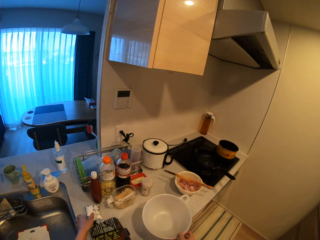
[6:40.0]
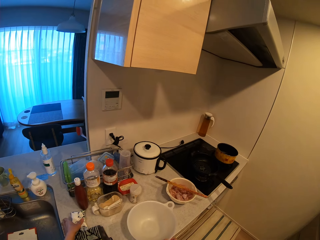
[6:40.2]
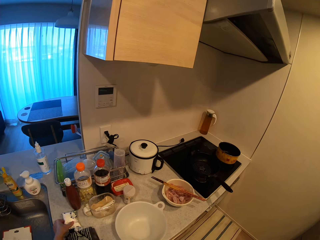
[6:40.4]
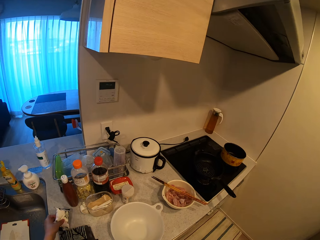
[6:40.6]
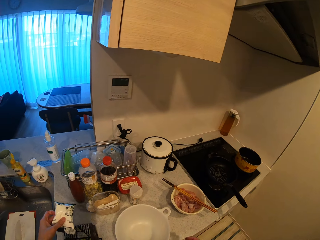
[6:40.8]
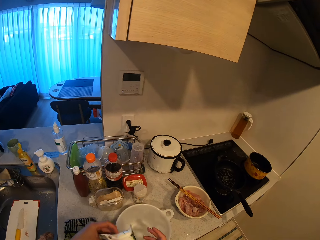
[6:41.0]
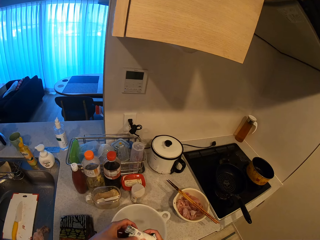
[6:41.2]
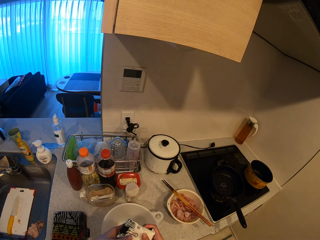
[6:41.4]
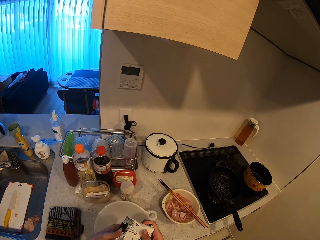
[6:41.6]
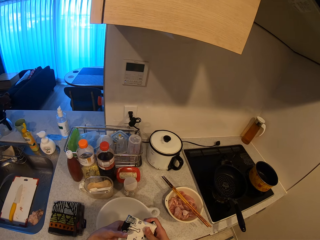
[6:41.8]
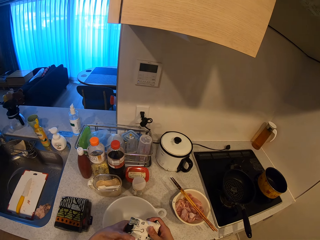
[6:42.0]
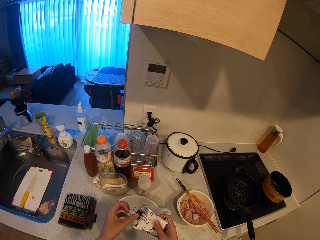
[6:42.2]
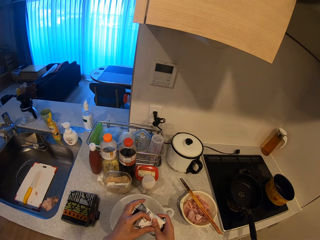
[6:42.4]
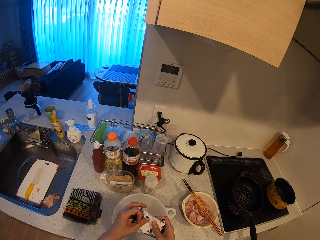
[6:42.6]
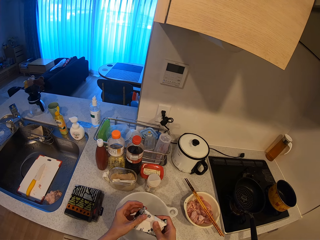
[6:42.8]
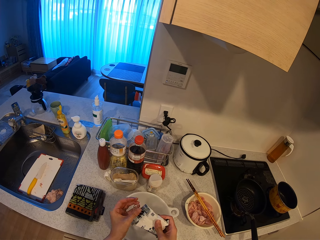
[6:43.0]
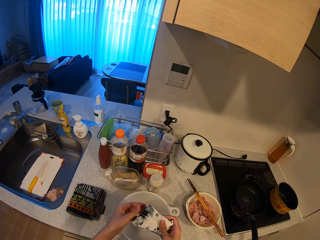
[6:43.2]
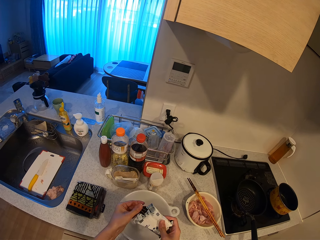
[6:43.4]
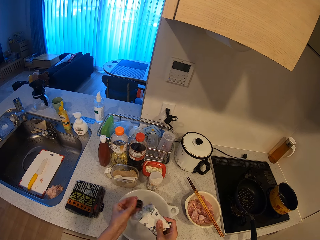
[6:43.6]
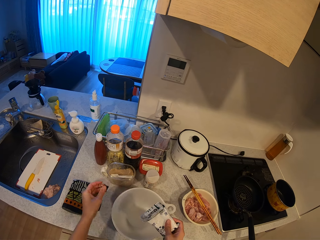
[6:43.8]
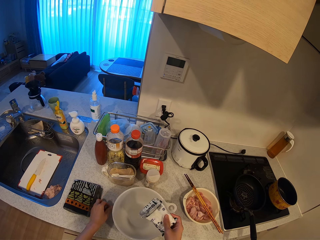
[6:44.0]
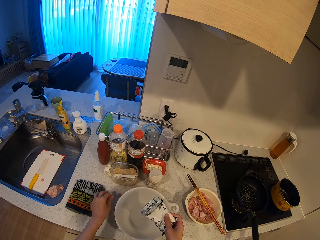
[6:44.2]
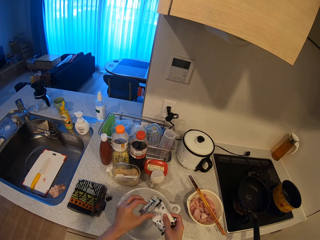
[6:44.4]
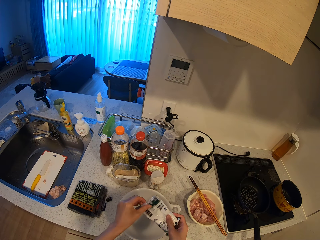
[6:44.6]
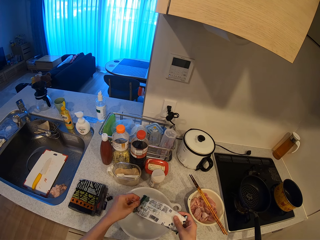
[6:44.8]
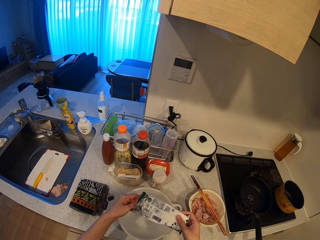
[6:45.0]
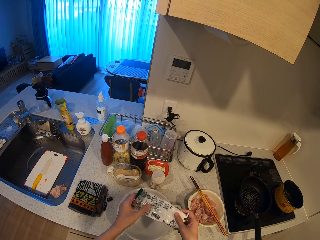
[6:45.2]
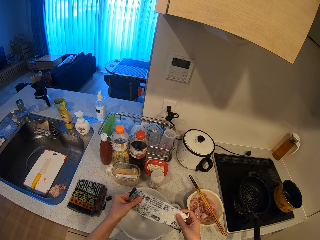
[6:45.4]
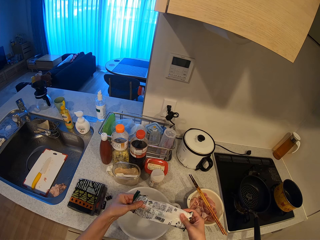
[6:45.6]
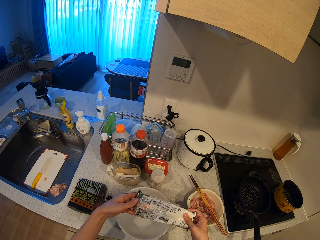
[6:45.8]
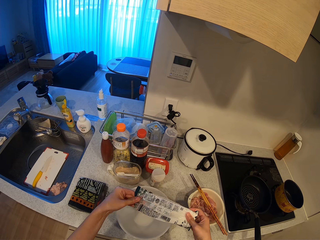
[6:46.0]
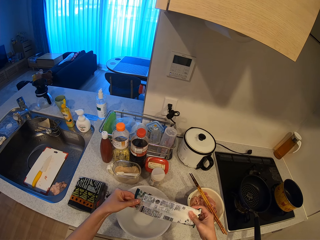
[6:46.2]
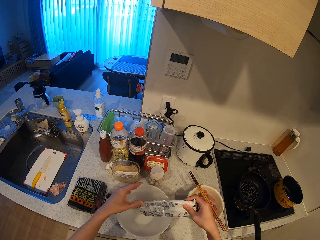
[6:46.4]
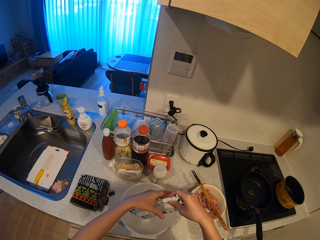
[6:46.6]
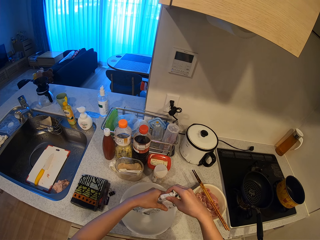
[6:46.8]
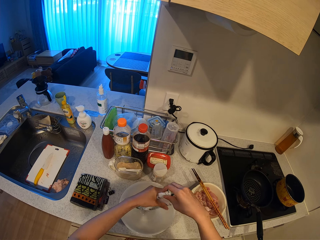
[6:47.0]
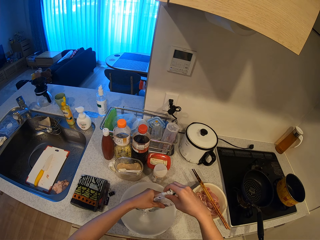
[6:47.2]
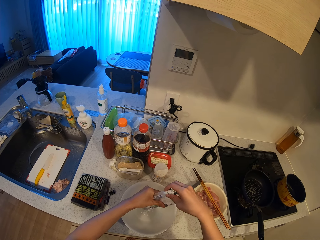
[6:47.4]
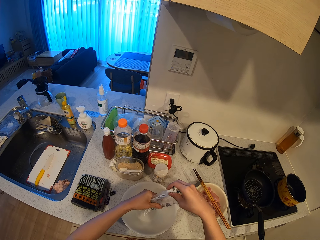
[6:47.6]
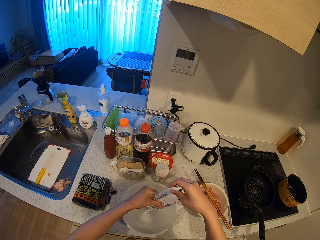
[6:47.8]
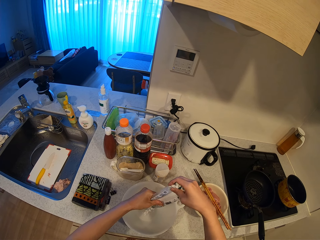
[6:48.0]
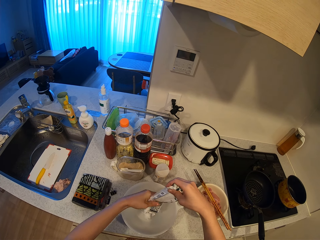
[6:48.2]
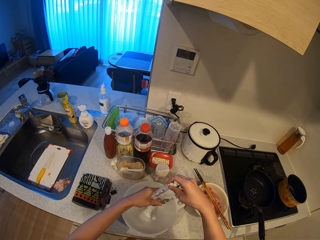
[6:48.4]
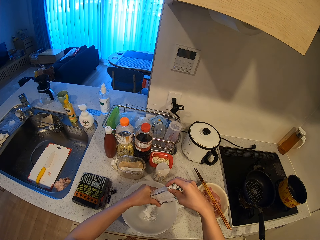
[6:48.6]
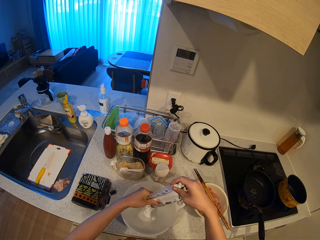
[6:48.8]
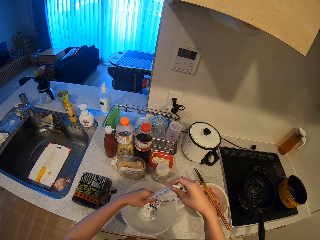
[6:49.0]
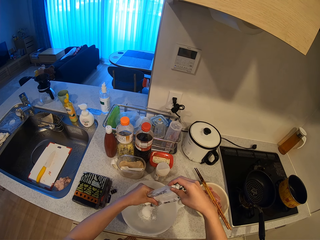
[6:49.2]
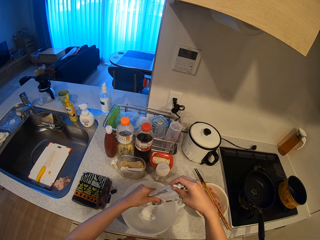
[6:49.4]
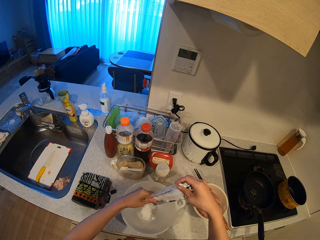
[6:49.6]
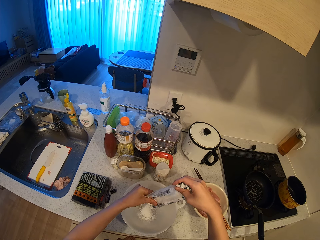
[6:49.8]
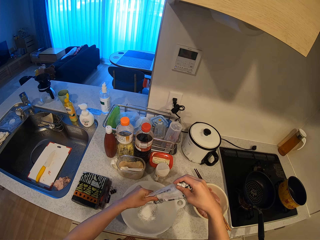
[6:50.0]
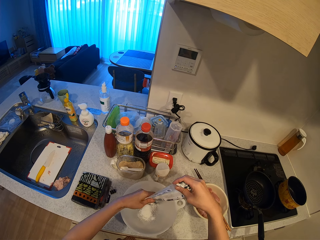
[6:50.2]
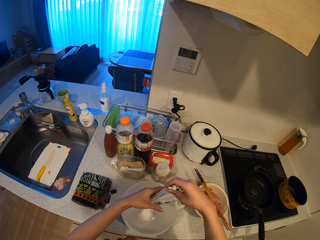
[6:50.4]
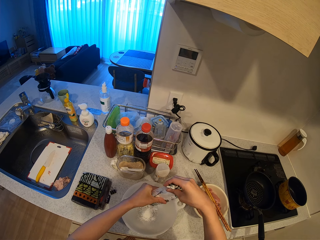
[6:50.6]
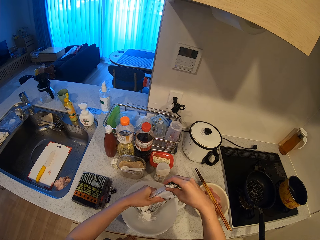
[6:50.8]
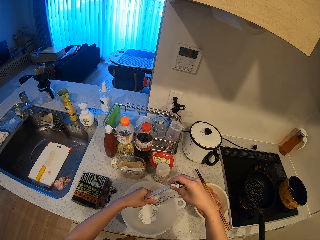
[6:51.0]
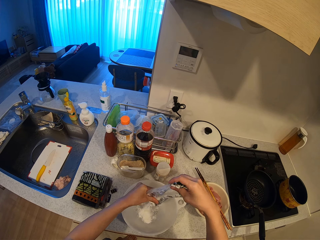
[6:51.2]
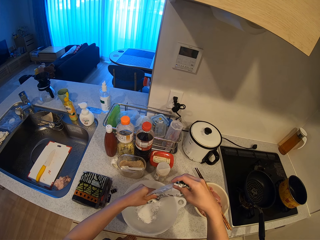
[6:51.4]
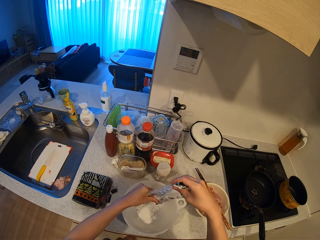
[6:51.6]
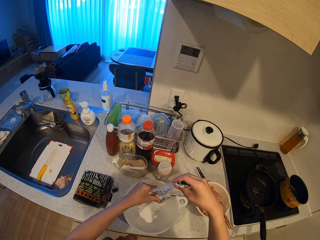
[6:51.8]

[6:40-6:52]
The camera wearer picks up the baking powder from the kitchen slab. They drop the bowl on the kitchen slab. They remove the clip from the nylon of the baking powder. They drop the clip on the kitchen slab. They open the nylon of the baking powder. They pour some baking powder into the bowl on the kitchen slab.

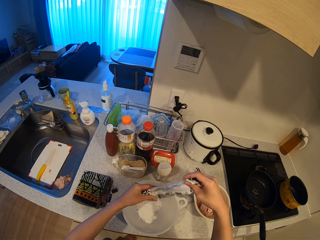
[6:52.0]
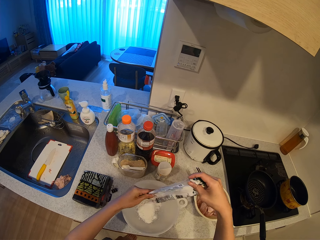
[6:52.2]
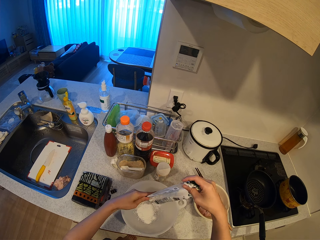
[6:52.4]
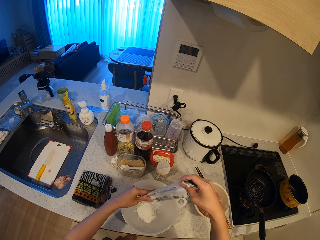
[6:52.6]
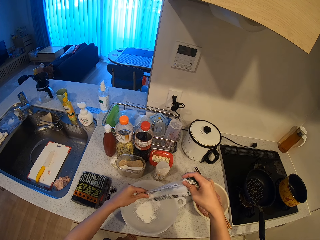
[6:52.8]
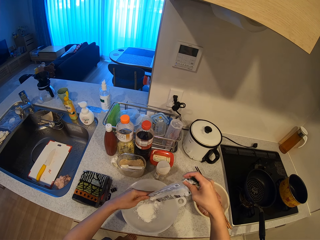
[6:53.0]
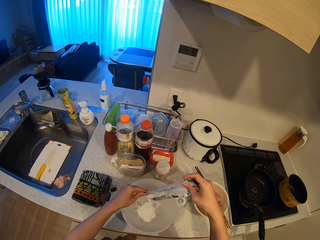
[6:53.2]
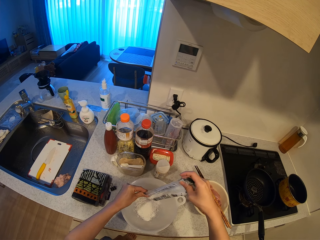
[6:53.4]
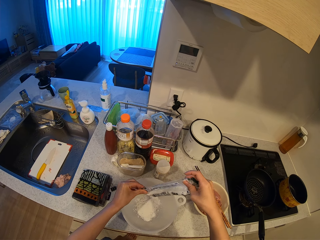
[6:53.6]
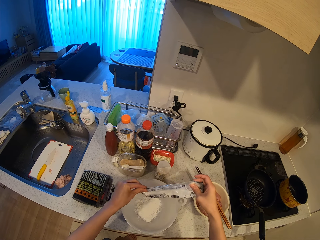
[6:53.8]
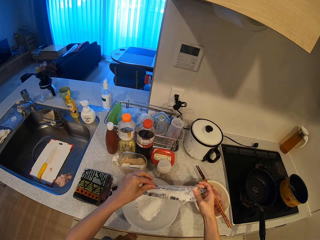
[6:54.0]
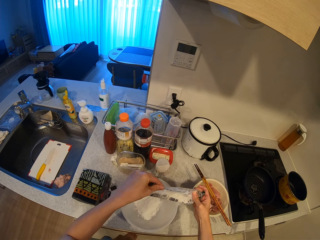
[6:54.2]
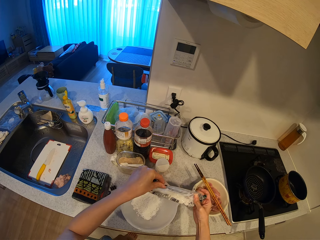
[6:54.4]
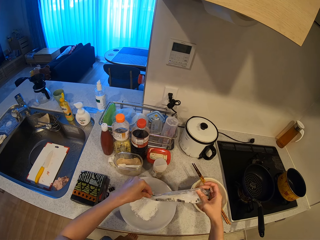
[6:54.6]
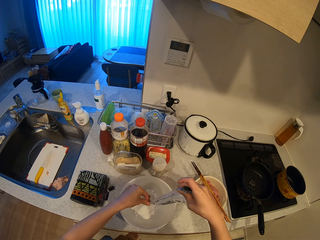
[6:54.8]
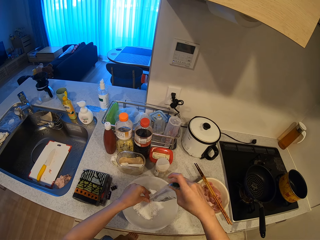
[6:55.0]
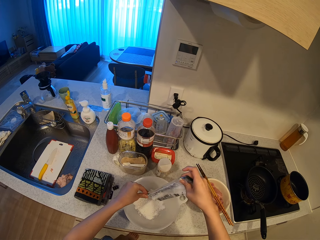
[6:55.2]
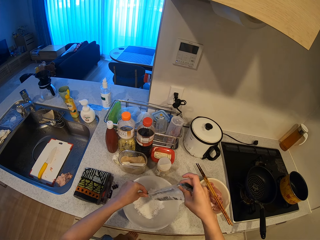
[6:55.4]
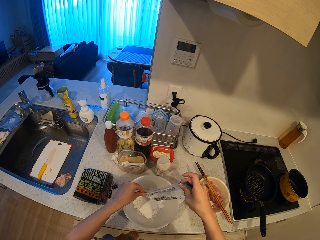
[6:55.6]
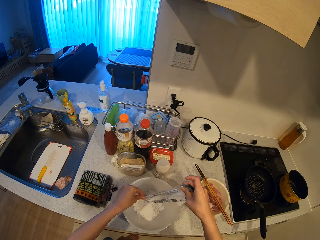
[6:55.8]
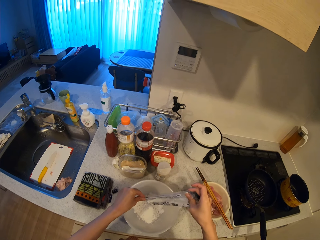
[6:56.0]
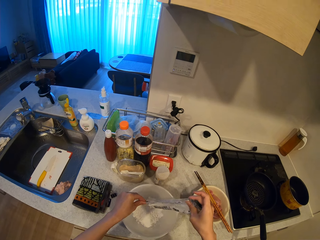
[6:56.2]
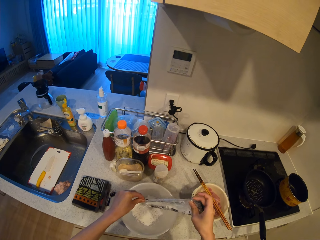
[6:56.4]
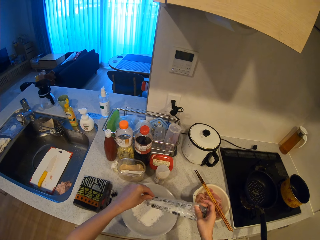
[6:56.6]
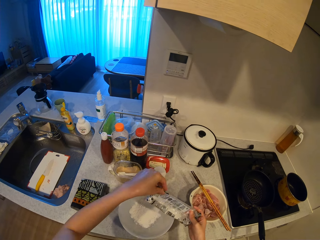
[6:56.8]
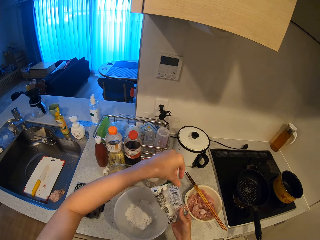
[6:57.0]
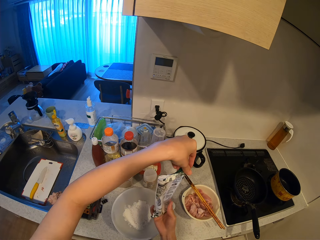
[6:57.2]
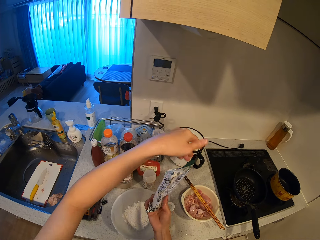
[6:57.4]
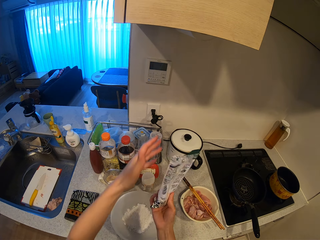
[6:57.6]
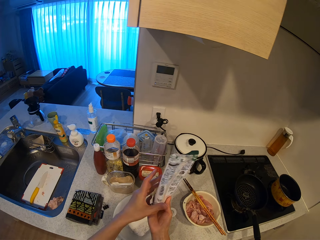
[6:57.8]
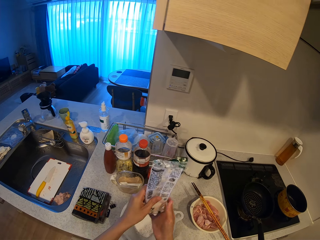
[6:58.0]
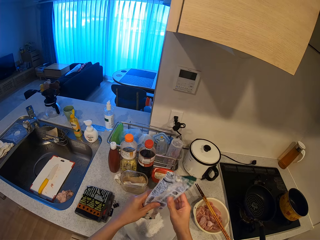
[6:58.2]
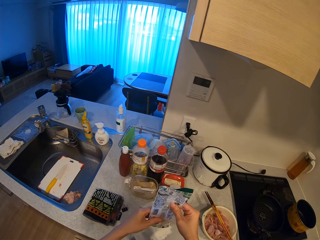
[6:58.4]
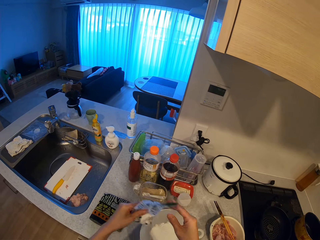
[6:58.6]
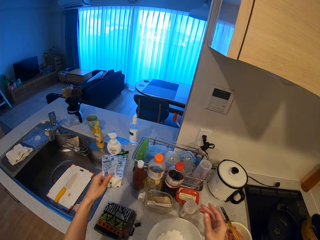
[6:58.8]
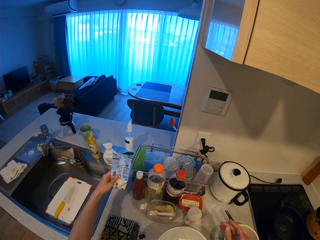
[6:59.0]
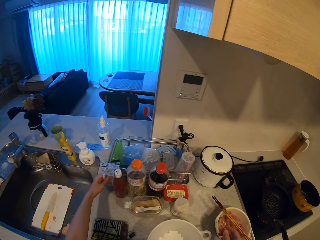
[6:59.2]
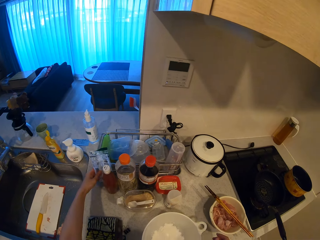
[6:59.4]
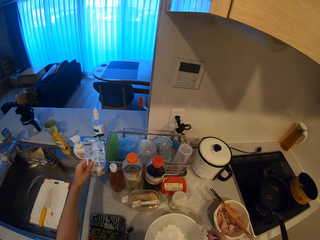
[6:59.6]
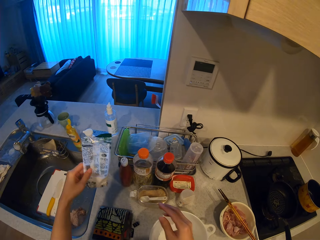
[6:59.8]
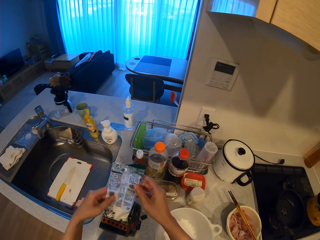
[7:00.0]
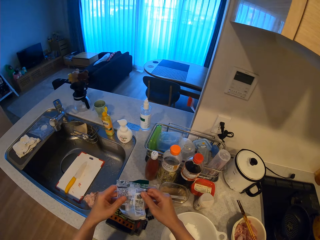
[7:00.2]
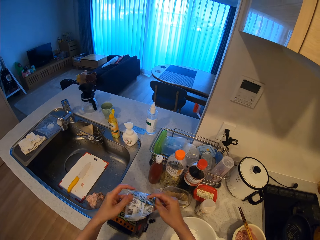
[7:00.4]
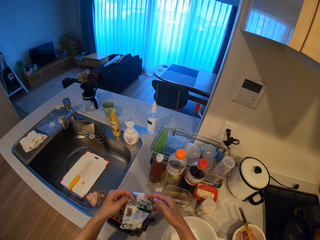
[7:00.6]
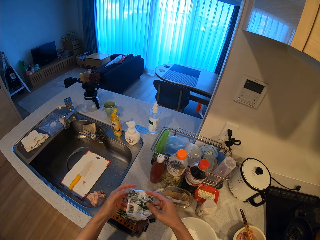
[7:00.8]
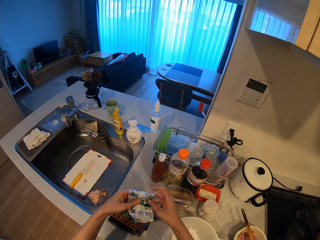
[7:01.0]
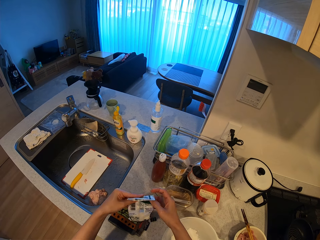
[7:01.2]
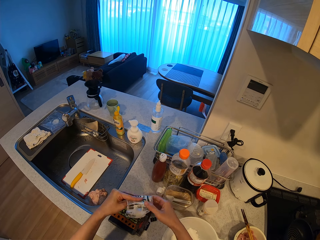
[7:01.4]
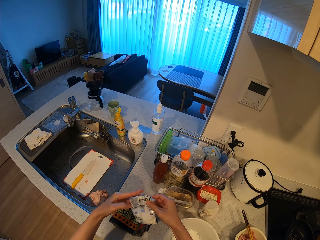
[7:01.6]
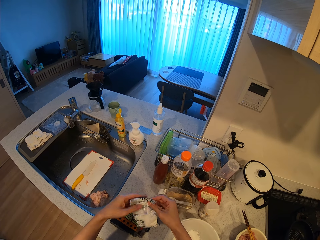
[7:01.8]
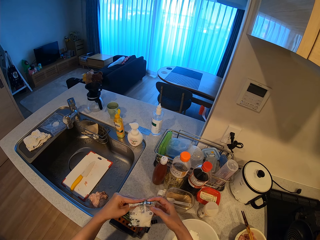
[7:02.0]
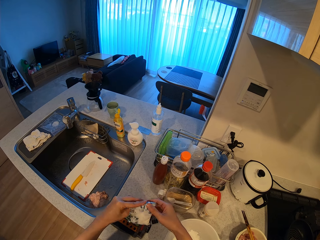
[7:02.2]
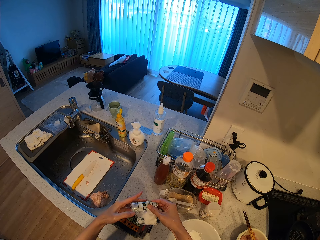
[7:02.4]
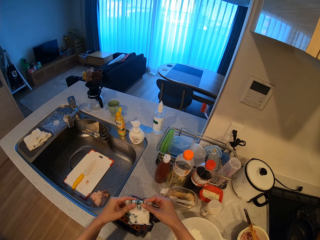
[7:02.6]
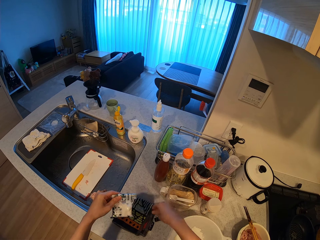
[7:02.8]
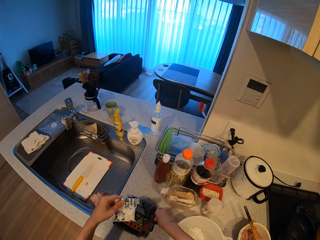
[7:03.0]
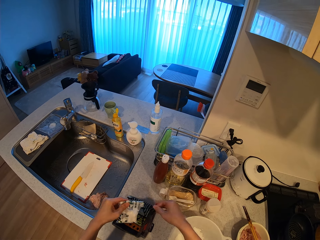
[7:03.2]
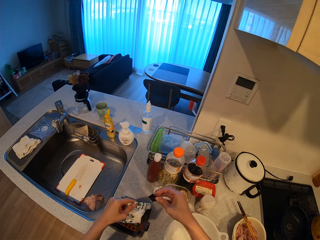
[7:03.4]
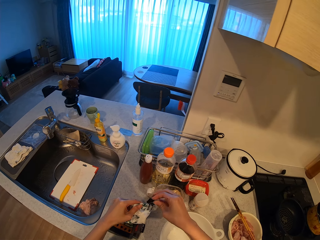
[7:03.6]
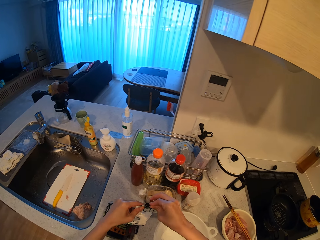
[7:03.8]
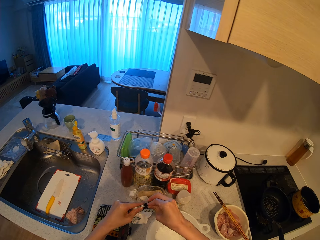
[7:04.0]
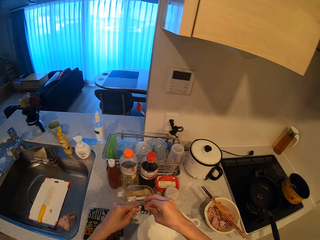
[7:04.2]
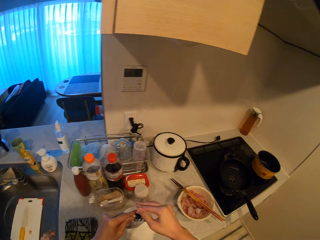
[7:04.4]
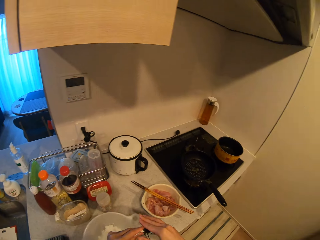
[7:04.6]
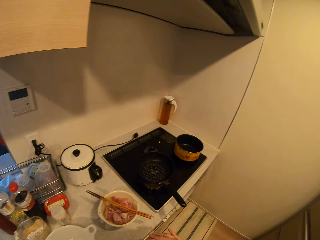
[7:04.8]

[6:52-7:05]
The camera wearer rolls the nylon or storage paper of the baking powder. She picks up the clip from the kitchen slab with her right hand. She holds the nylon of the baking powder with the clip.
